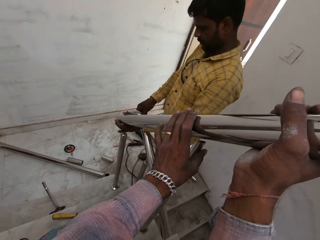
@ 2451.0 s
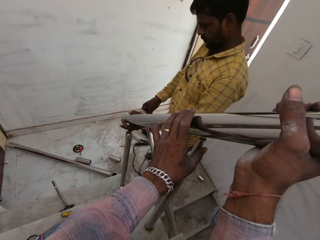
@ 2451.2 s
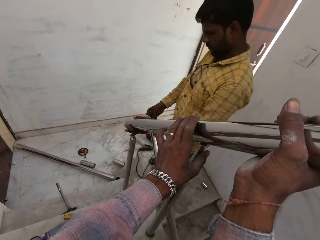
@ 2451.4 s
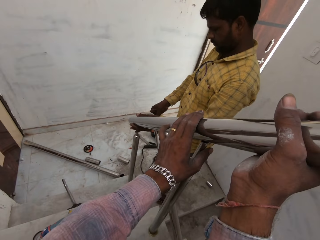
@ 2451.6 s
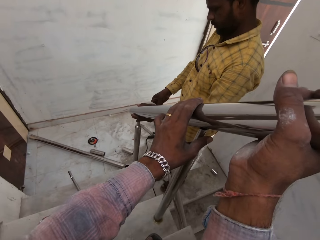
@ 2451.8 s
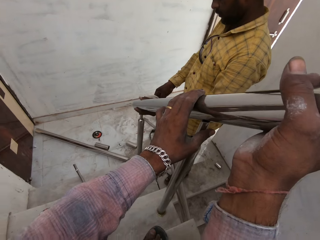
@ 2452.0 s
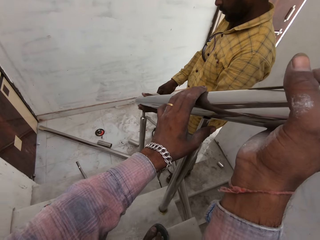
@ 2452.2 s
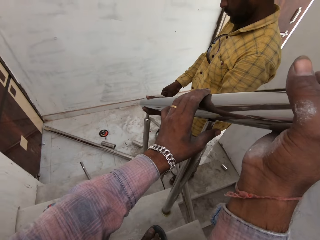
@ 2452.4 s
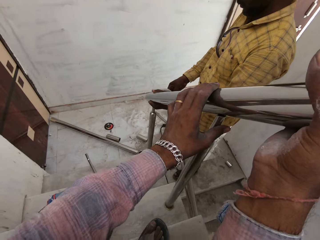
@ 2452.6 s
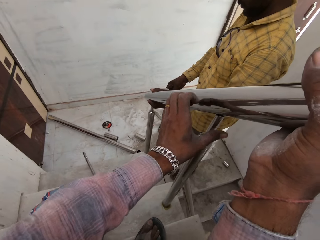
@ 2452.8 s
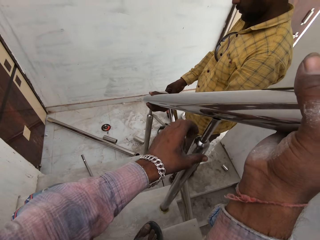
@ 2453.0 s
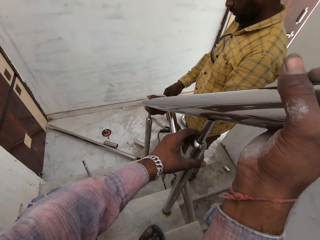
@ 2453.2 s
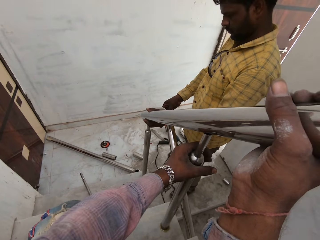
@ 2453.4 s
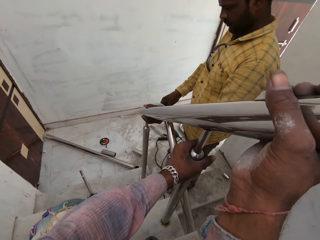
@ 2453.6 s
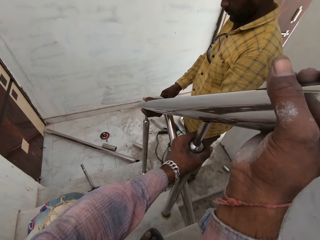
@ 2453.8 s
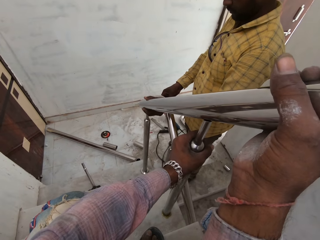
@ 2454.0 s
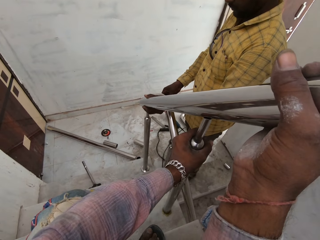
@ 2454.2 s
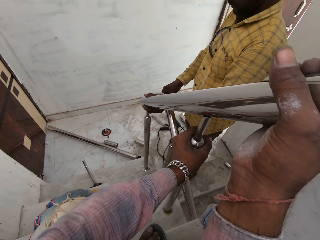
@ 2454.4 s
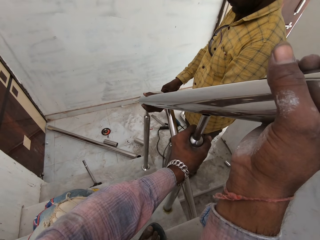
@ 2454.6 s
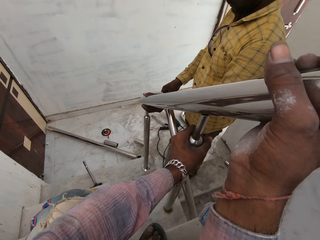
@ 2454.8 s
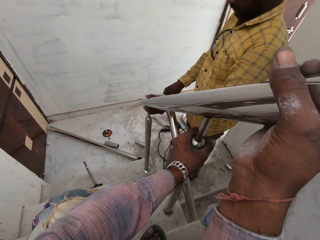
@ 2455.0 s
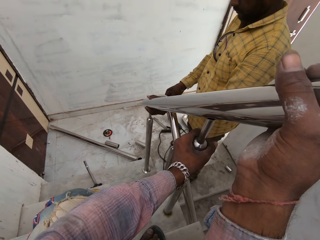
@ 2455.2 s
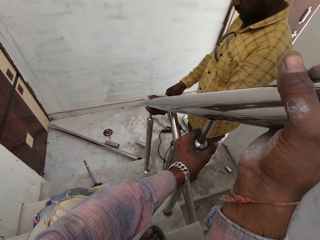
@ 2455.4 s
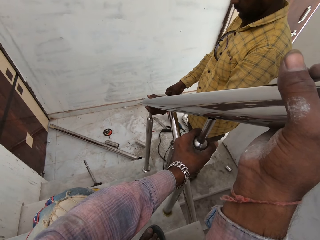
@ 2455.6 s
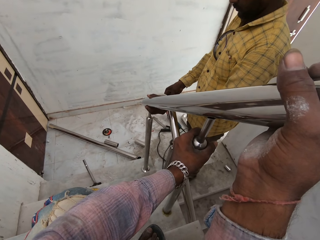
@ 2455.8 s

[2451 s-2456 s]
The camera wearer holds an aluminum rod on the ground with his left hand. He fixes the metal rod.

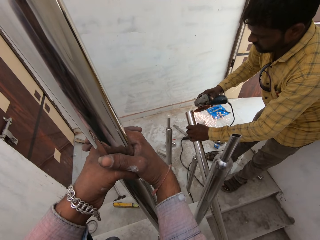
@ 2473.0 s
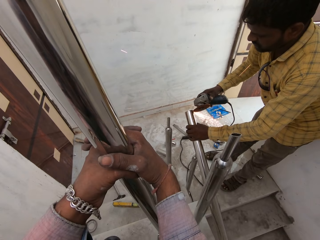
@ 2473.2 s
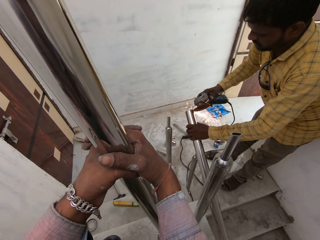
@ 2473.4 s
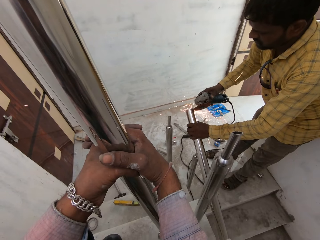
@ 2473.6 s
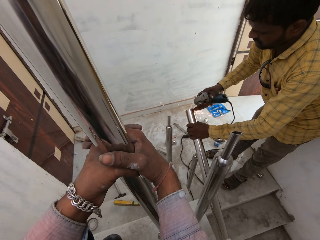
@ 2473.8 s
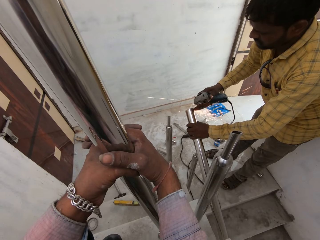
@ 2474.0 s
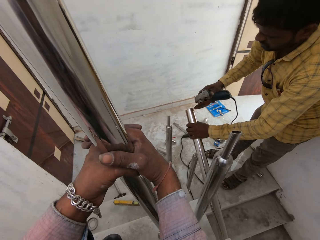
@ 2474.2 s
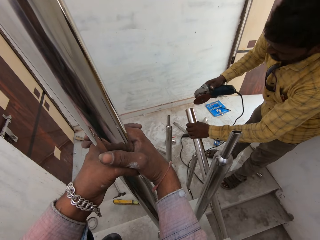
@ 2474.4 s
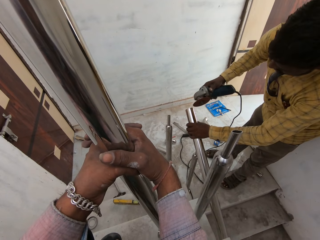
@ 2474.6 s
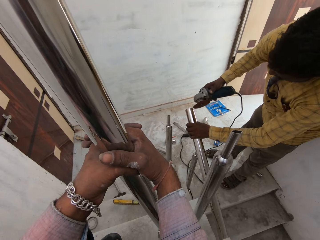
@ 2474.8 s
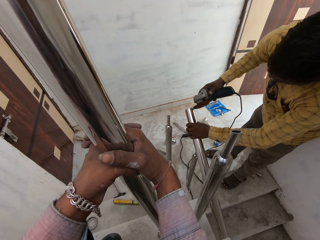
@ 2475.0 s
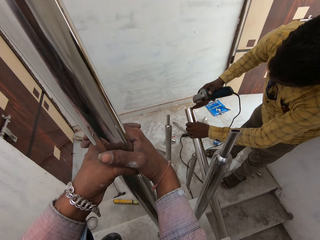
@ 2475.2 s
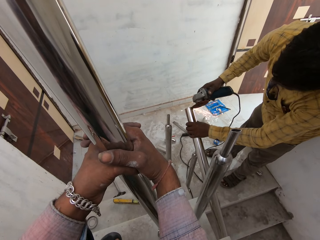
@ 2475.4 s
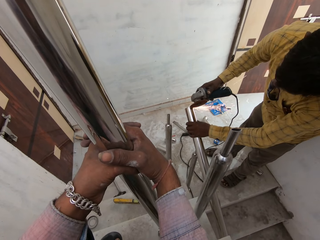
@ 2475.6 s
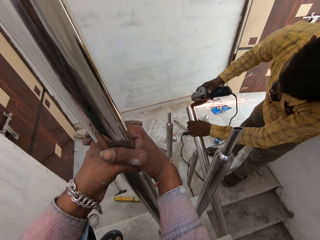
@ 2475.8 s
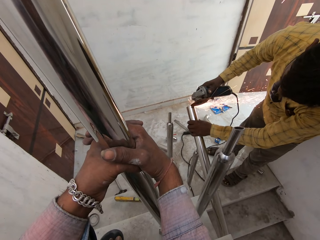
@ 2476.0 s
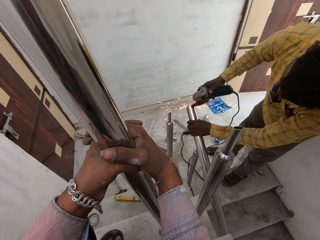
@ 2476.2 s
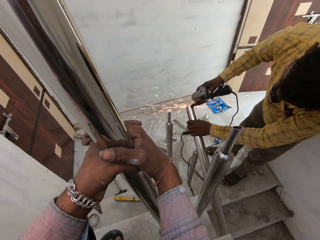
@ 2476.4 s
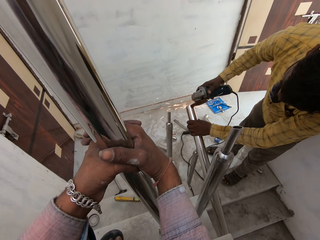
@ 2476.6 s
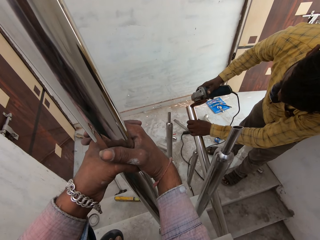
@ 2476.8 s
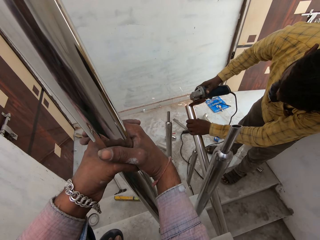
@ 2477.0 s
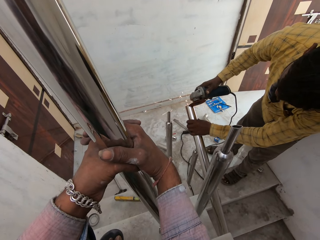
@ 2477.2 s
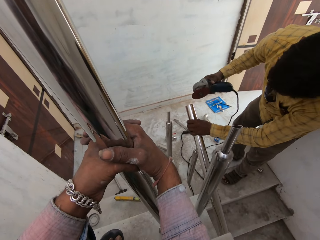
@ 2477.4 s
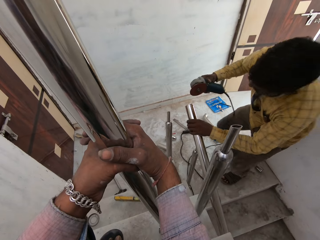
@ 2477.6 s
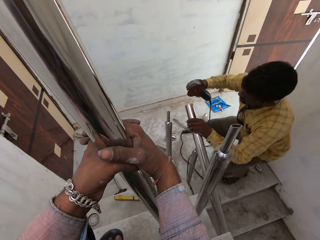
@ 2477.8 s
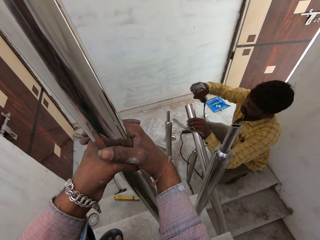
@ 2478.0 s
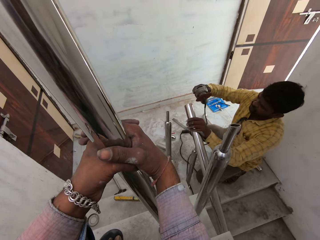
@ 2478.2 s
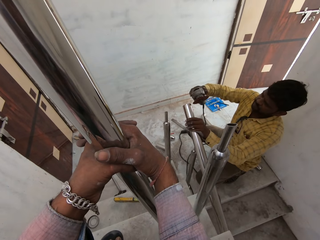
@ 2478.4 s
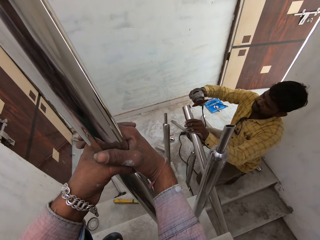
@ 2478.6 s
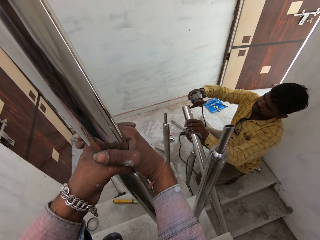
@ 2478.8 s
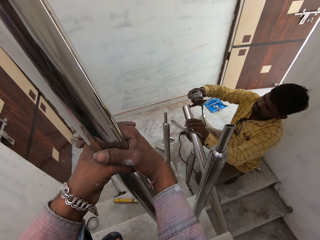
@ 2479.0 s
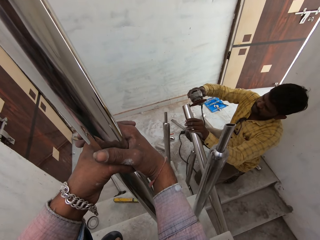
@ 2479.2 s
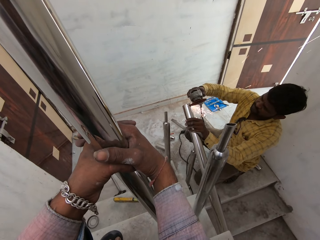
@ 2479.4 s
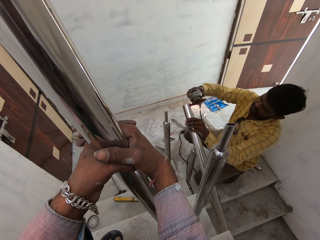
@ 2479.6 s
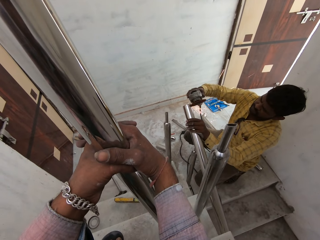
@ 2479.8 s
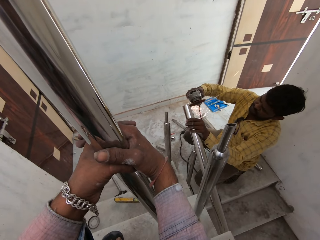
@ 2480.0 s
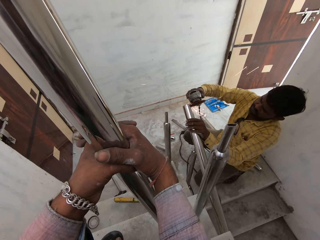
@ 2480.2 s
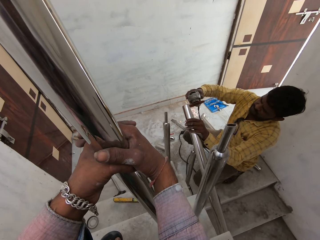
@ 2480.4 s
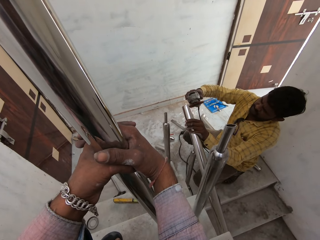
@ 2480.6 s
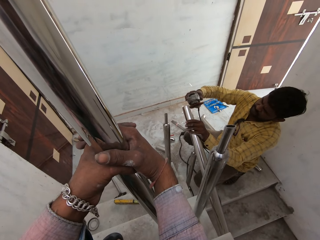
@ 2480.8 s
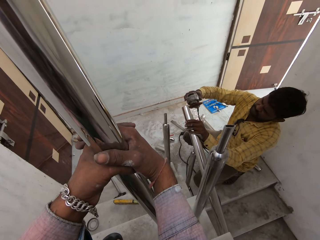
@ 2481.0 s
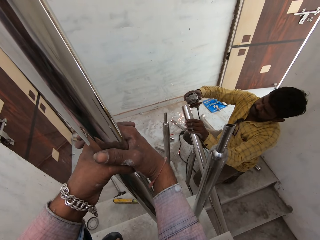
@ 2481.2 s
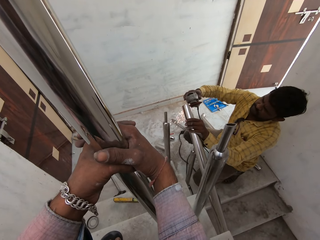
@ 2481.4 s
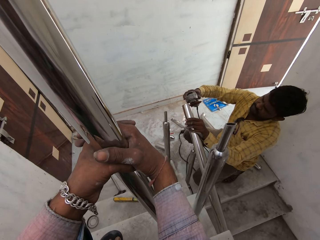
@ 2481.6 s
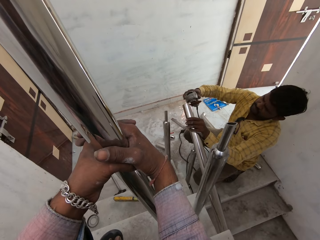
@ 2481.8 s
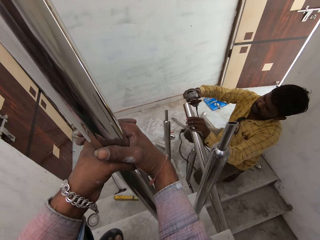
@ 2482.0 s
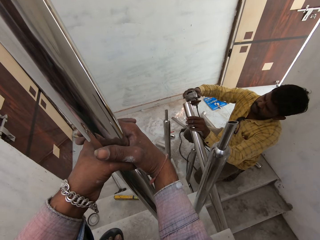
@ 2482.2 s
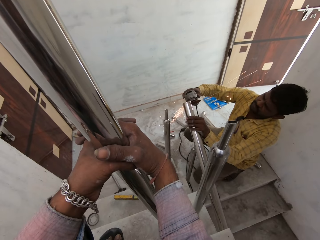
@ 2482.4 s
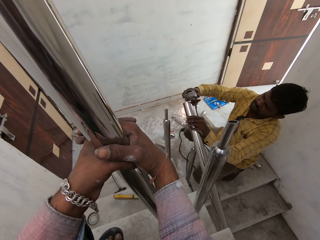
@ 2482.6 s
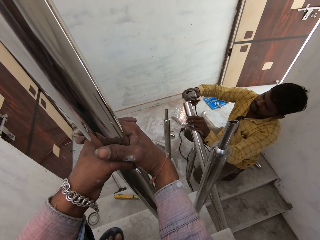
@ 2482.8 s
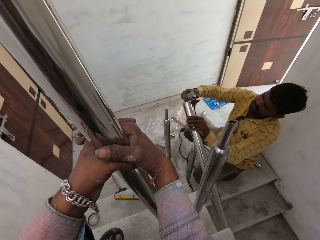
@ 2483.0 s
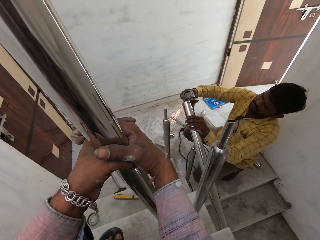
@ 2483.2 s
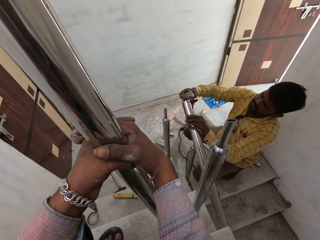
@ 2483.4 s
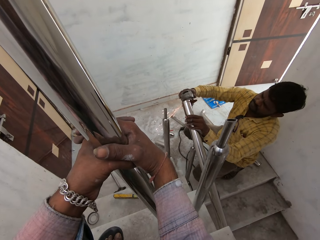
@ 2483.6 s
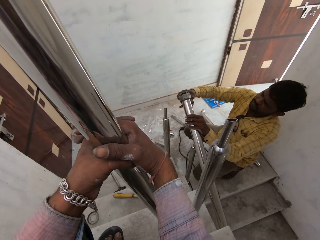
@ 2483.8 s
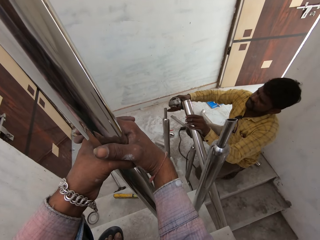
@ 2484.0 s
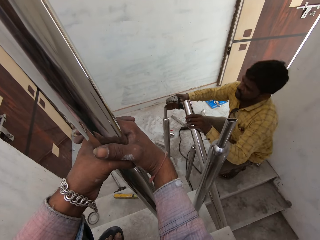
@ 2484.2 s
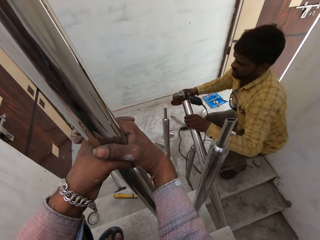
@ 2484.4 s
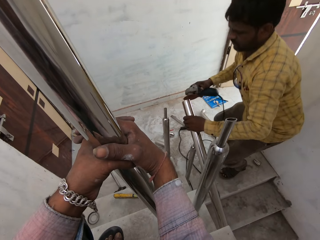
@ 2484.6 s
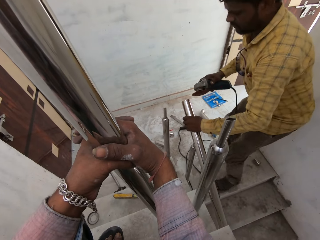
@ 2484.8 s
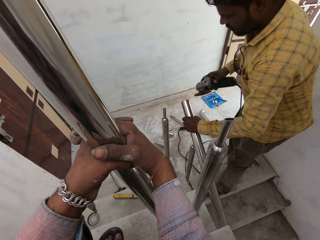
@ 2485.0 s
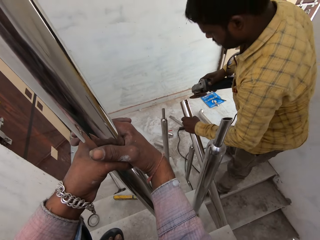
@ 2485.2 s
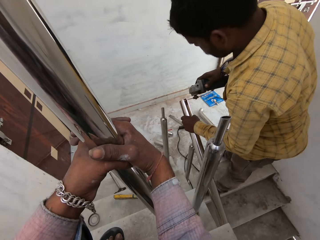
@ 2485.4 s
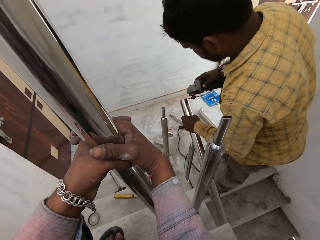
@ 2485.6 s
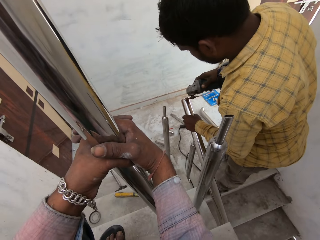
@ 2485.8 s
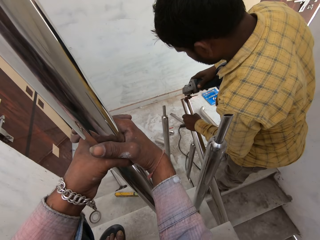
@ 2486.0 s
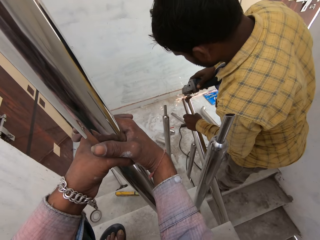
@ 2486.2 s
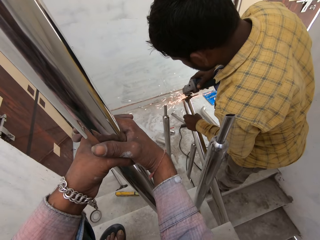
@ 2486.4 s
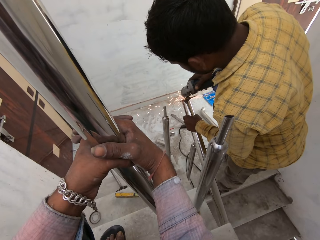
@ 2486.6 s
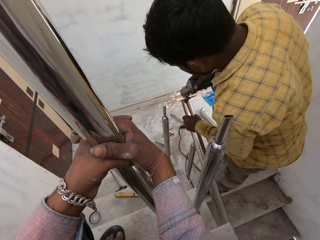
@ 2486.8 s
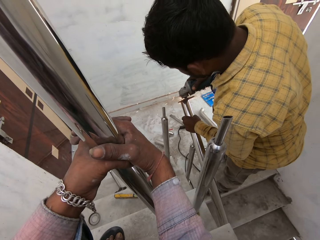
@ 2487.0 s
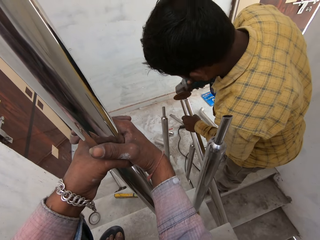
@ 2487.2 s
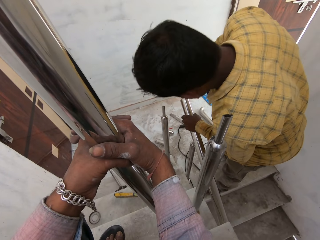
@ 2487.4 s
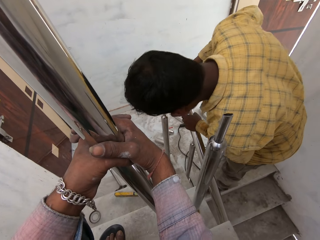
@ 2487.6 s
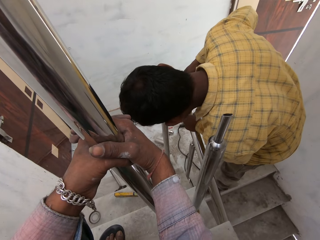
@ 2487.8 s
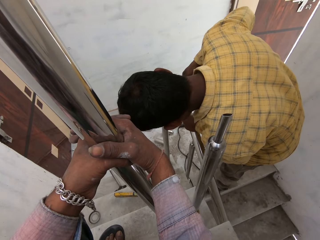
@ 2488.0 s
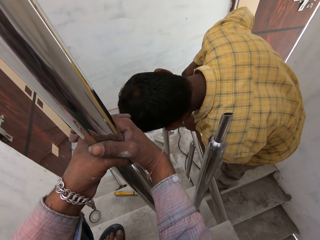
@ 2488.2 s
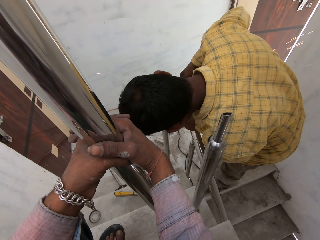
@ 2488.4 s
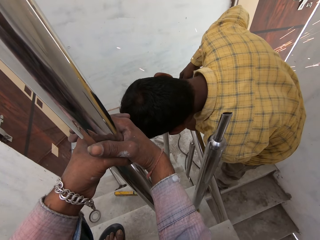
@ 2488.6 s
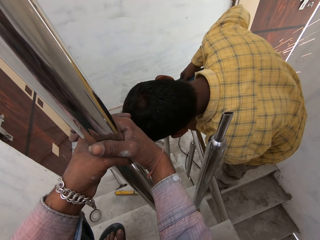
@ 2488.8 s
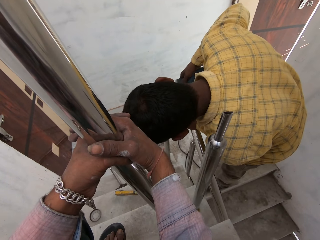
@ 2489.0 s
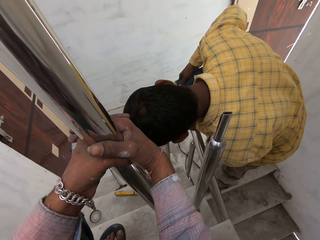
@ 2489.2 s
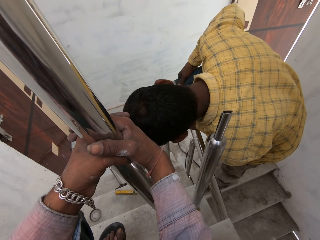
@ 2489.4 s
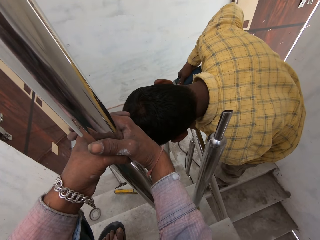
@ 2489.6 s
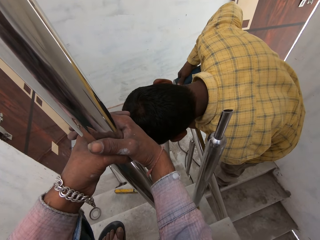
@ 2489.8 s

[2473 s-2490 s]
The camera wearer looks around. A man cuts the metal rod.
